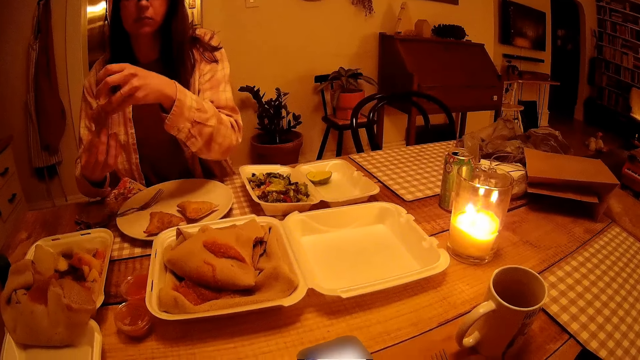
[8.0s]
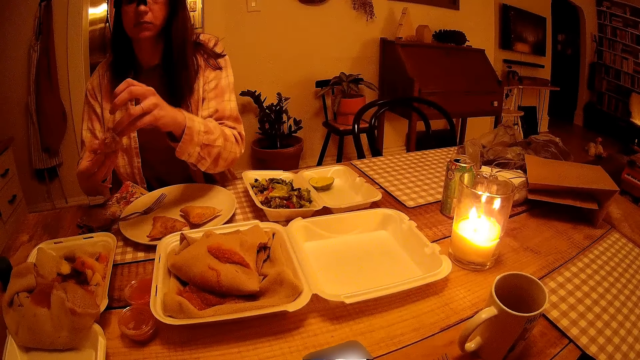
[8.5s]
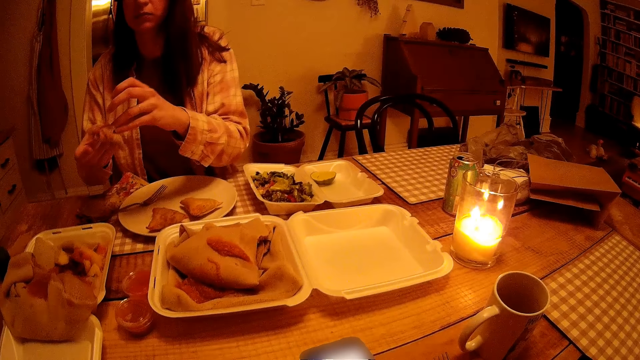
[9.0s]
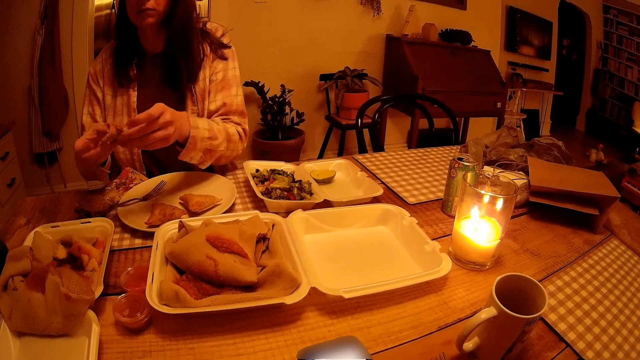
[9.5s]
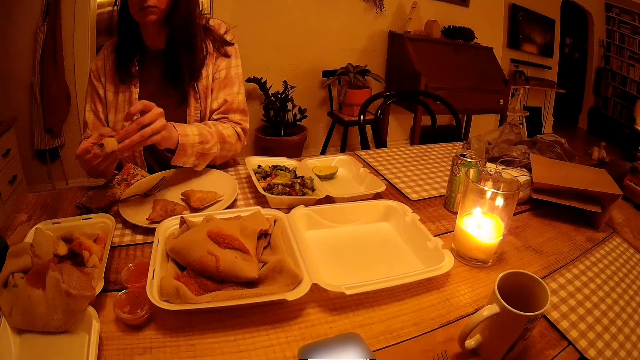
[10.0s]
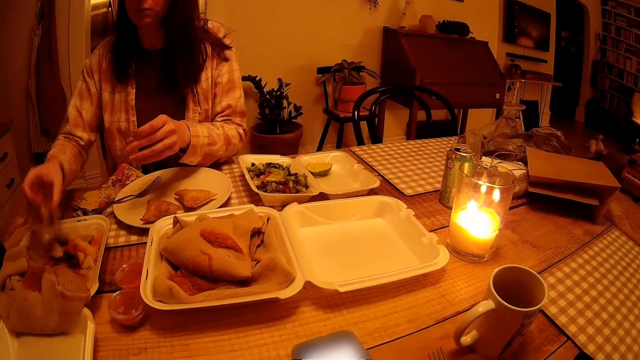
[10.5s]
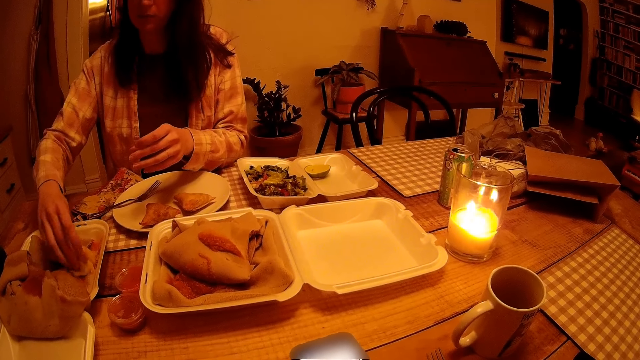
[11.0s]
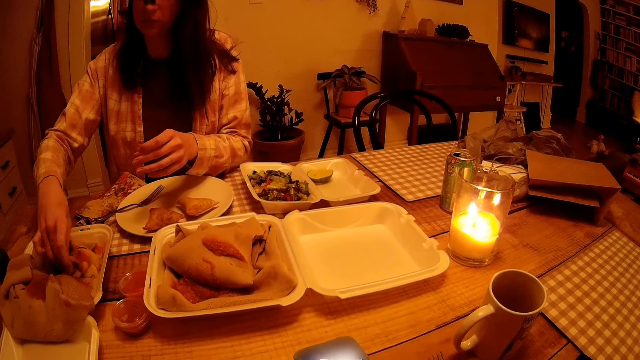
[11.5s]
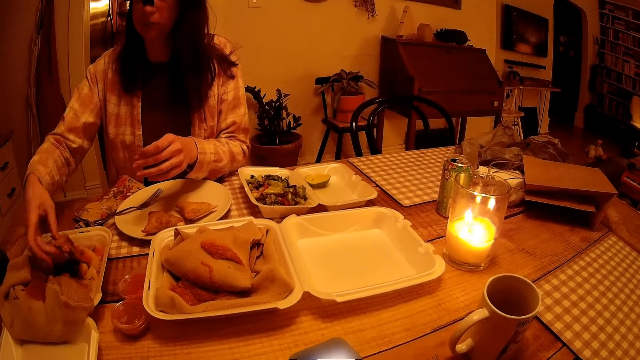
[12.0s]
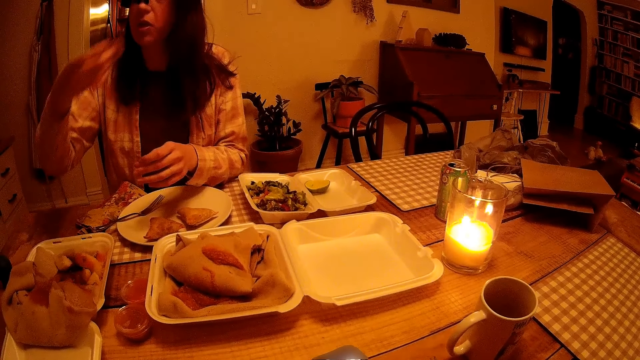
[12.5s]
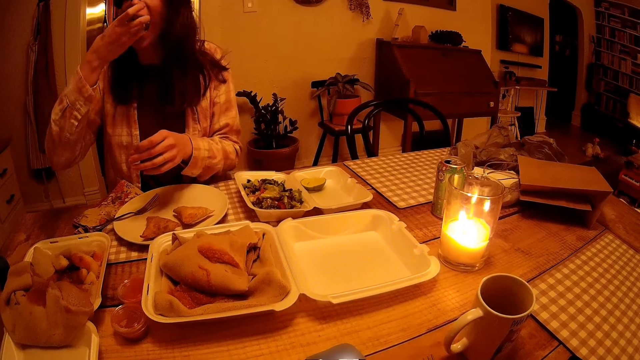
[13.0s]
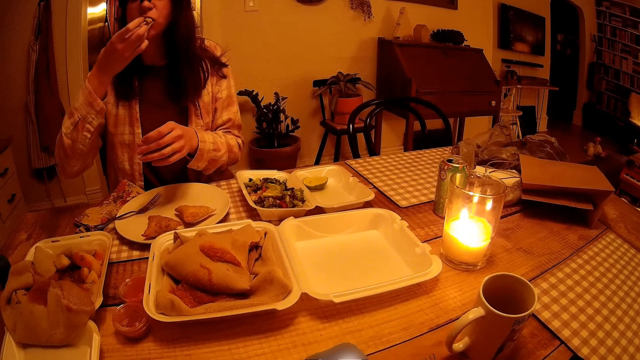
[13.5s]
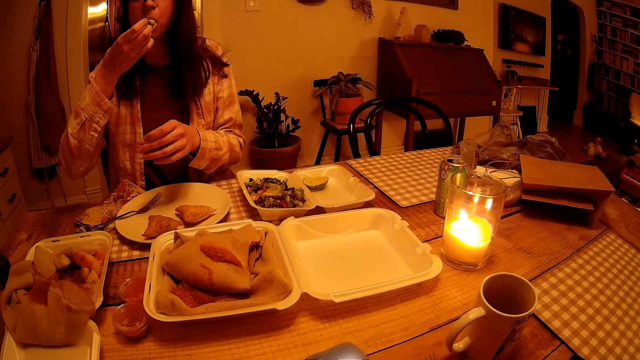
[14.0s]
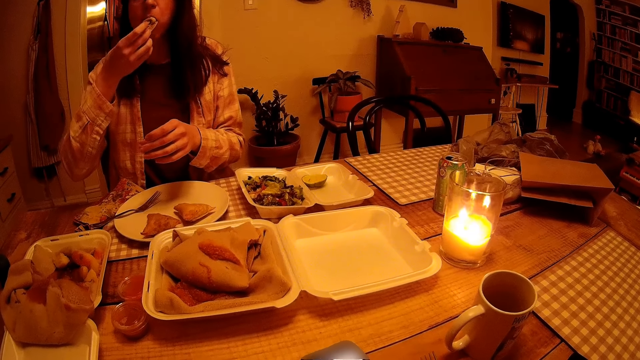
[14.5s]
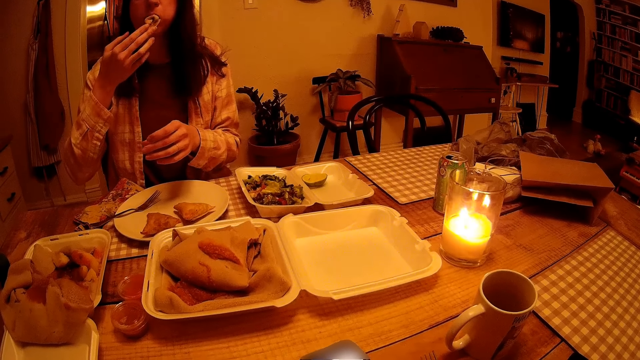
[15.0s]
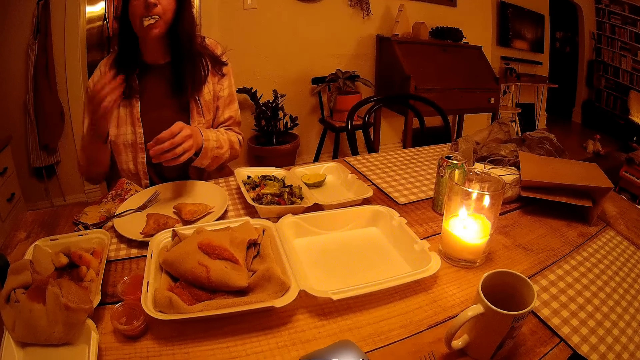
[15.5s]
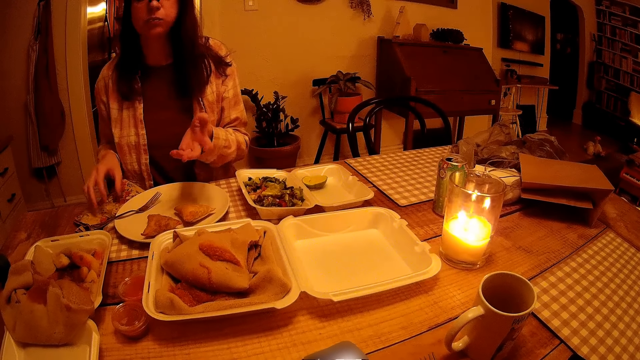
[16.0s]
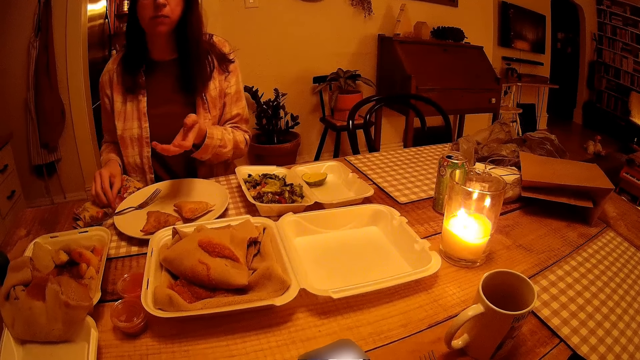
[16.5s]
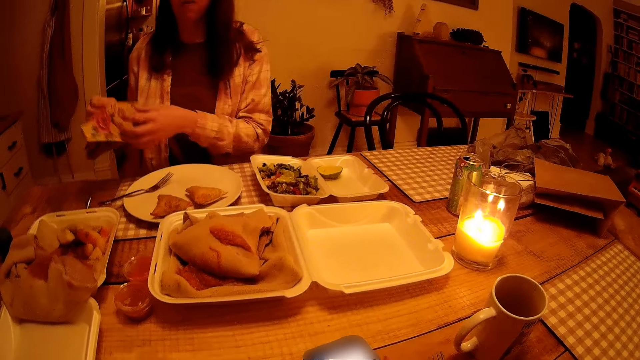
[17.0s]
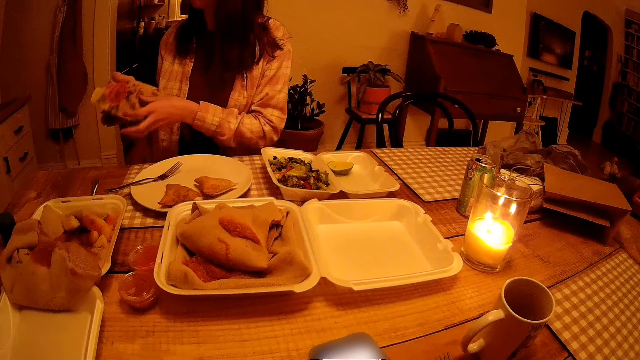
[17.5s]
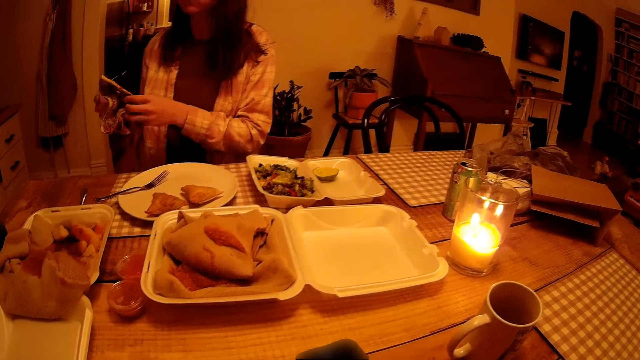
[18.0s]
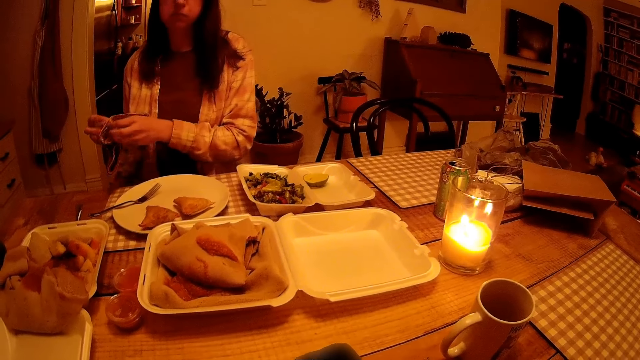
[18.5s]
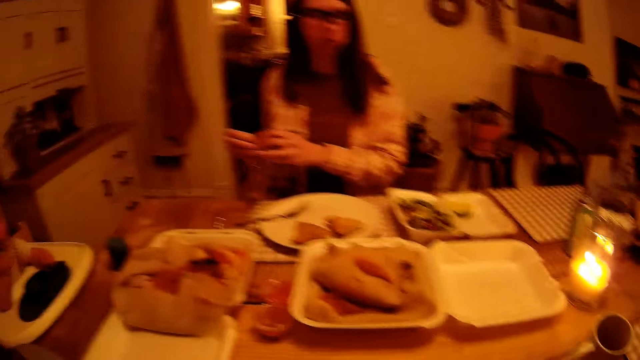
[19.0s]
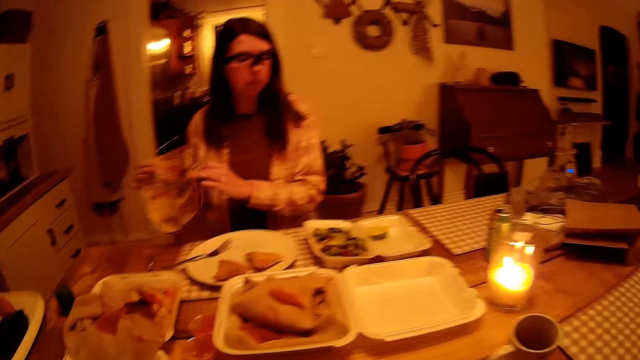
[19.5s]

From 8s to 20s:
The woman takes food from a plate on the table with her right hand. The woman puts food from the plate in her mouth with her right hand. The woman picks up a napkin from the table with her right hand and wipes her two hands with the napkin.

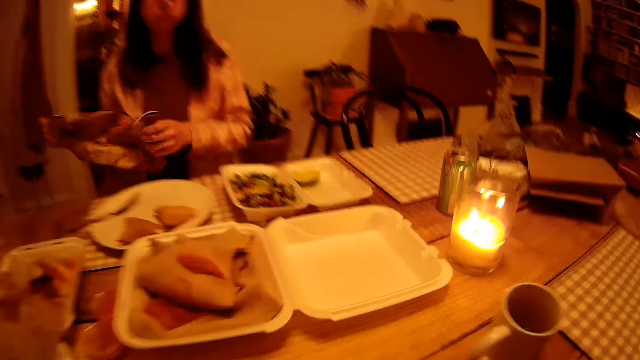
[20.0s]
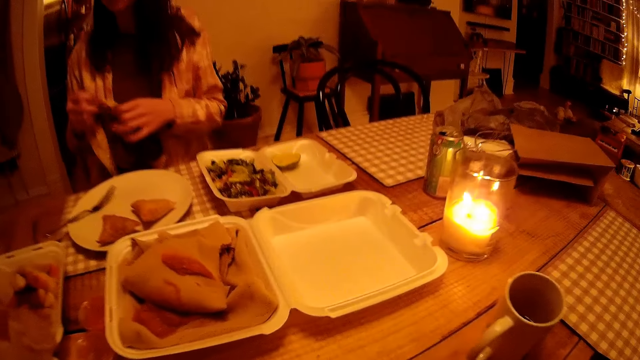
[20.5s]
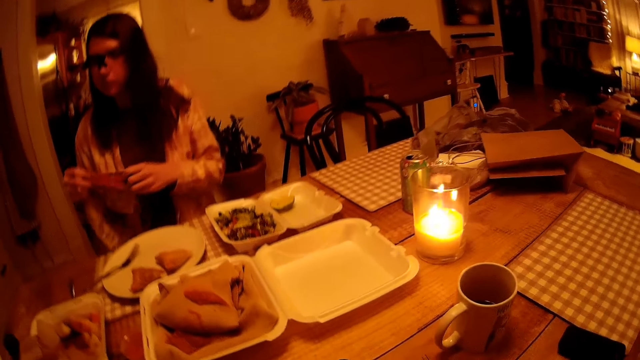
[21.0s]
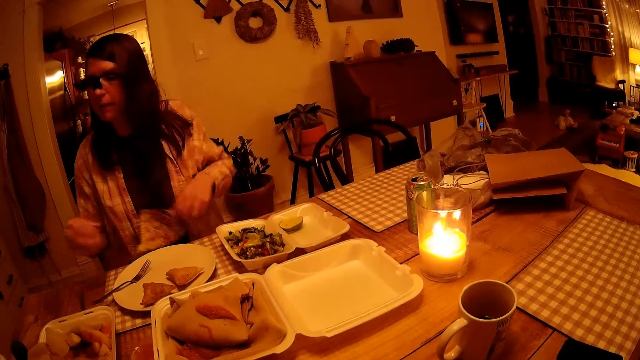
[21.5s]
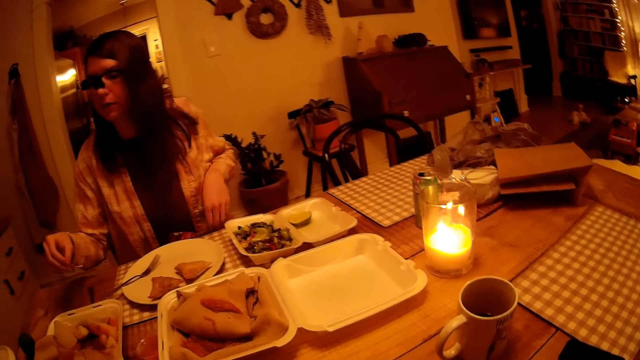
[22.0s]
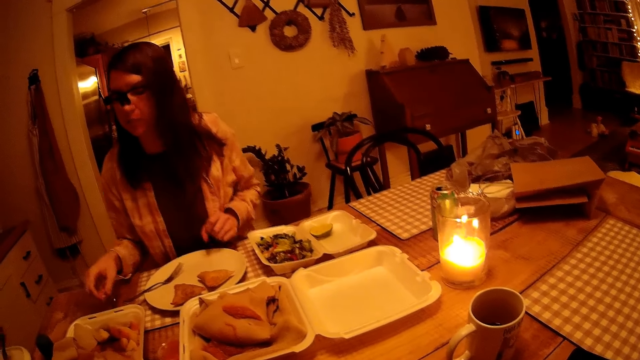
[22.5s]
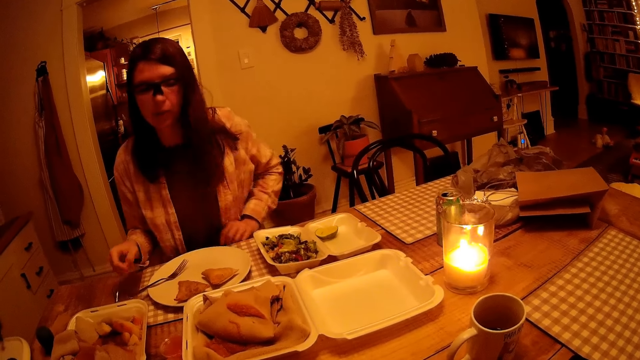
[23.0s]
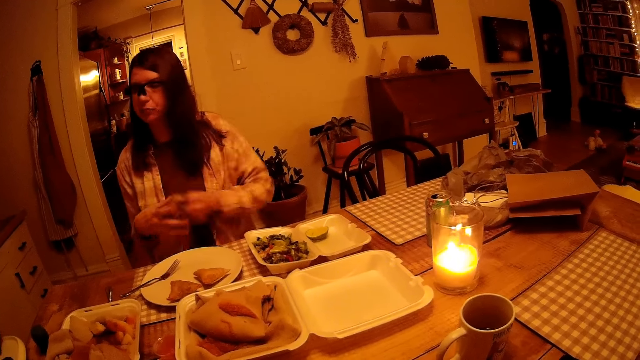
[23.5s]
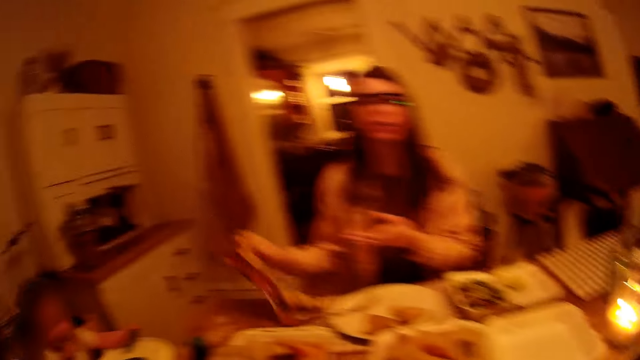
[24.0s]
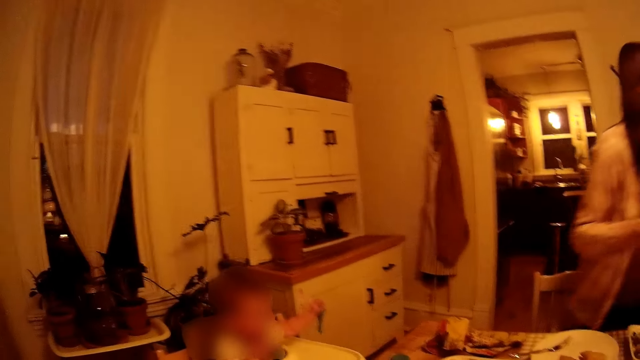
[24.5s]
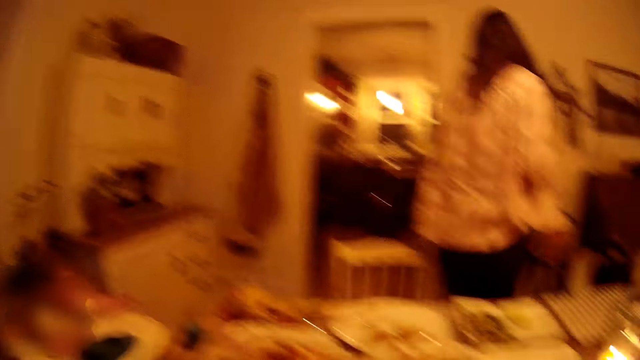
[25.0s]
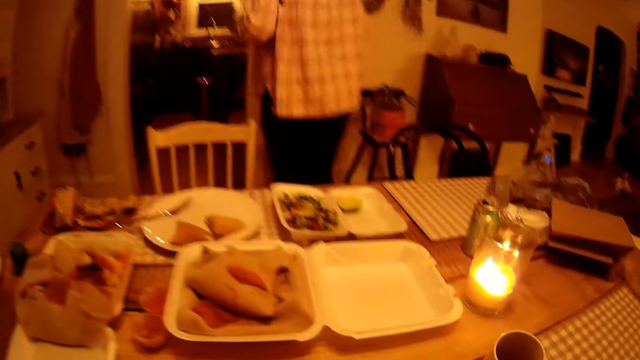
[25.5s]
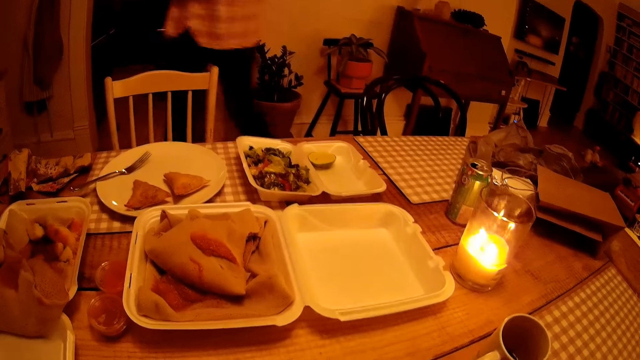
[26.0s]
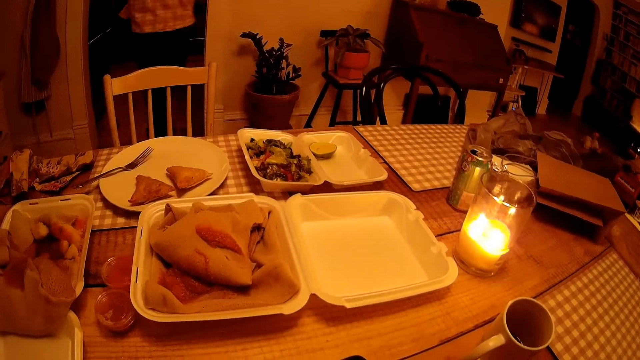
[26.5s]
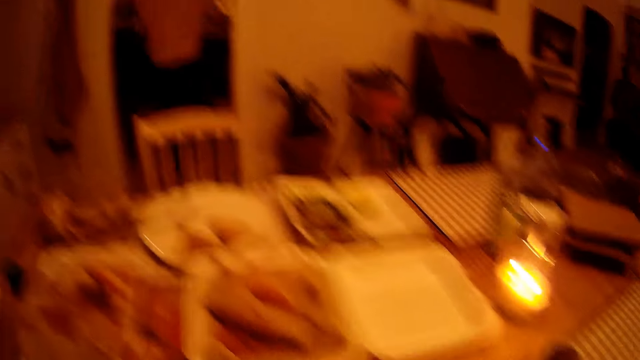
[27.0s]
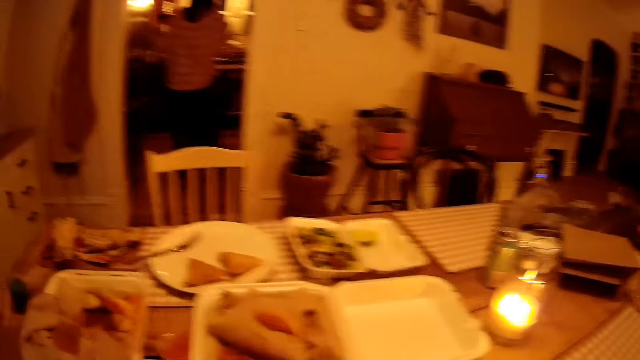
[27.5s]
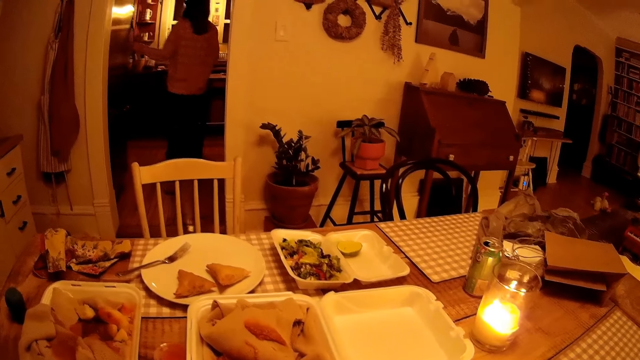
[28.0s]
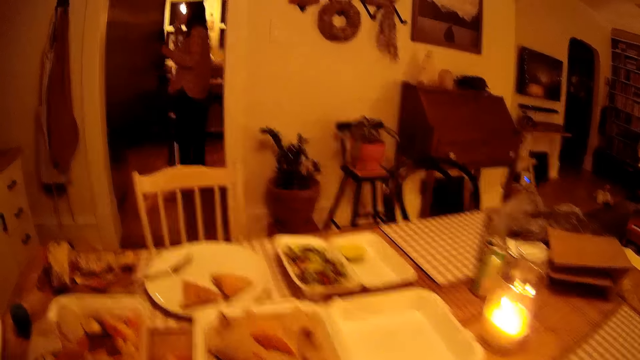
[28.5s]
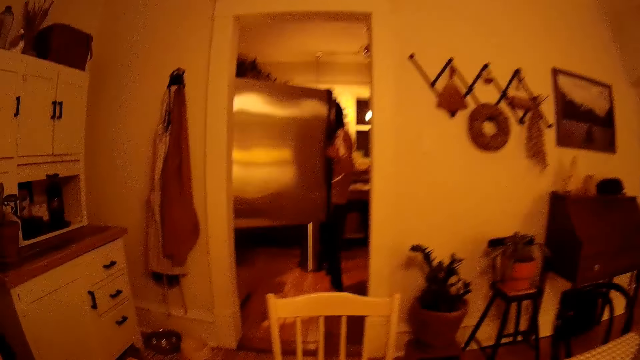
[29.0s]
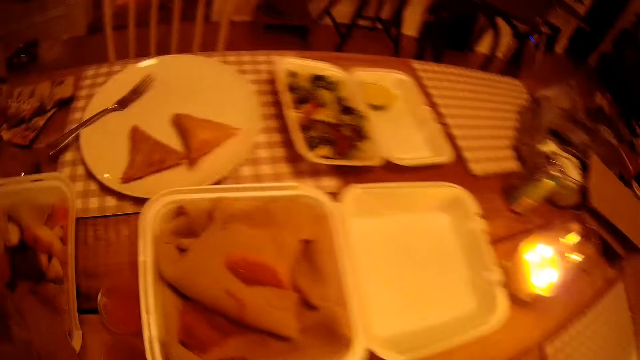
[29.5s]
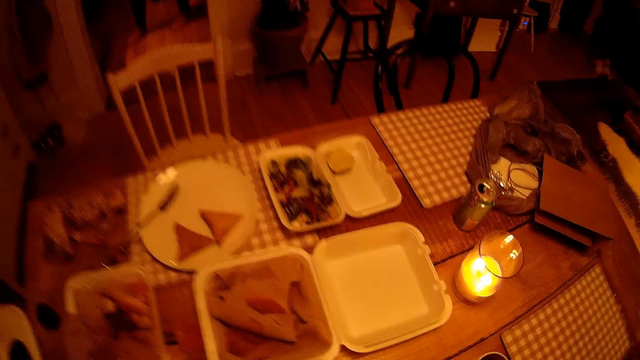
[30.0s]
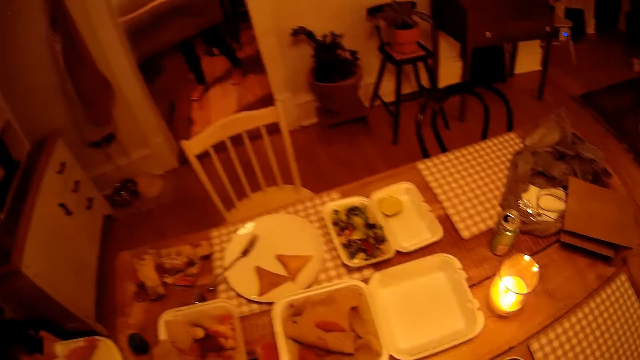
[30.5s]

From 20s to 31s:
The woman drops the napkin on her thigh with her left hand. The woman picks up the napkin from her thigh with her left hand. The woman passes the napkin from her right hand to her left hand. The woman drops the napkin on the table with her right hand. The woman stands up from a chair. The woman opens a refrigerator with her left hand.
